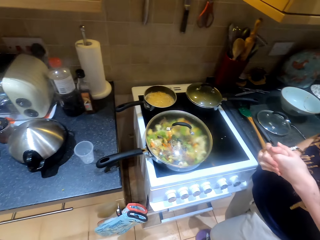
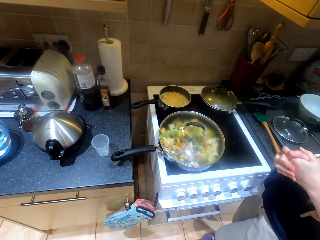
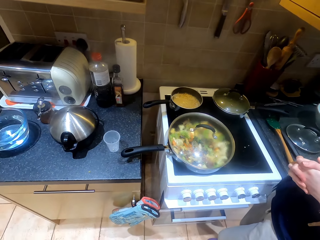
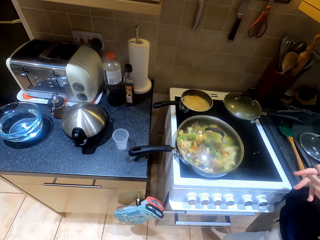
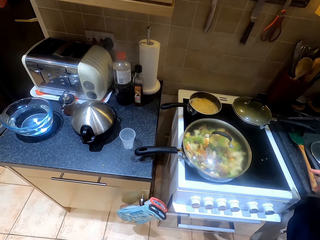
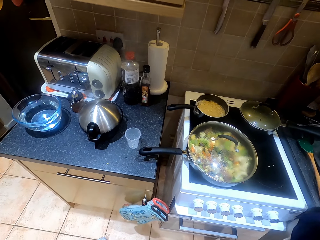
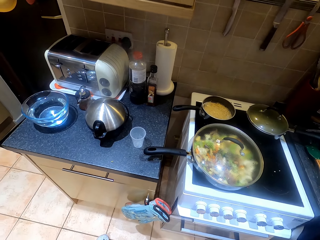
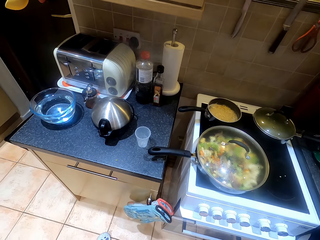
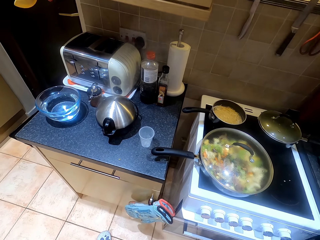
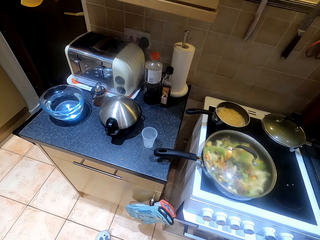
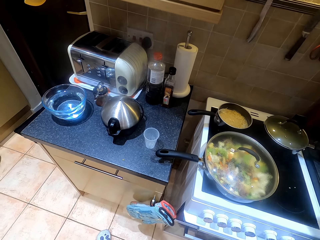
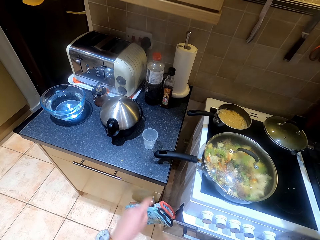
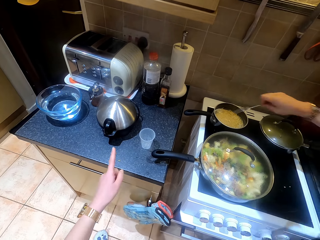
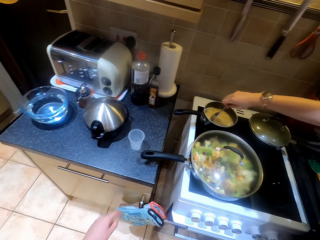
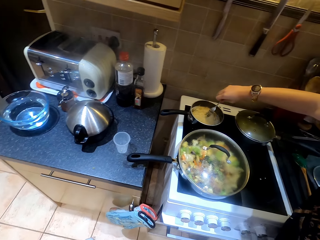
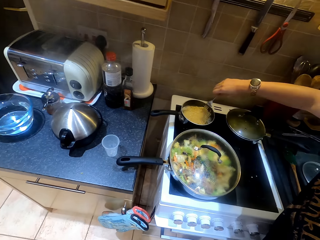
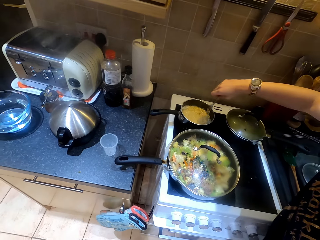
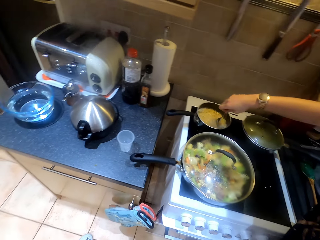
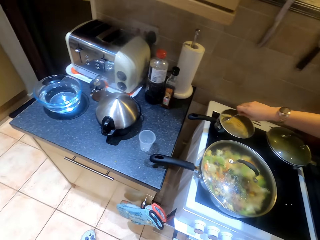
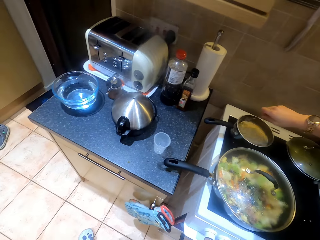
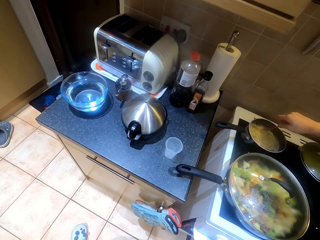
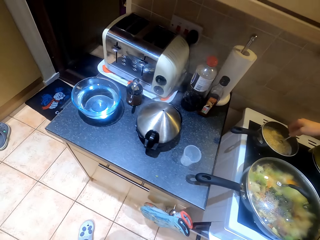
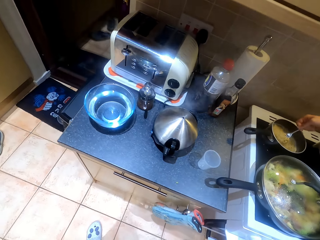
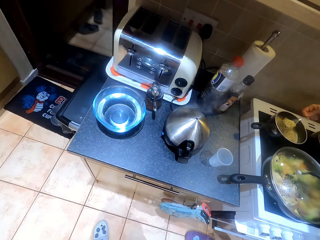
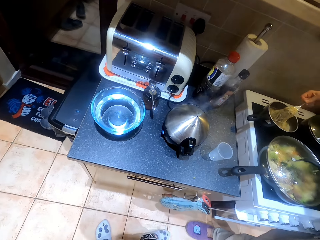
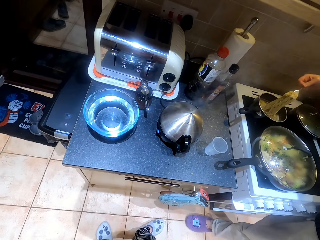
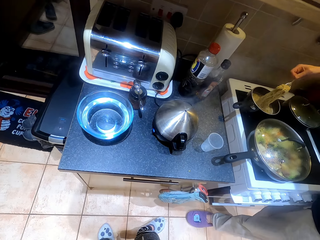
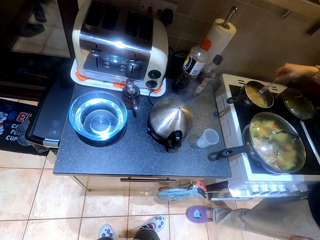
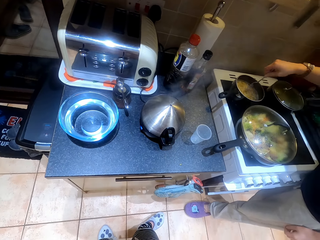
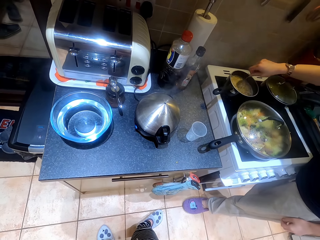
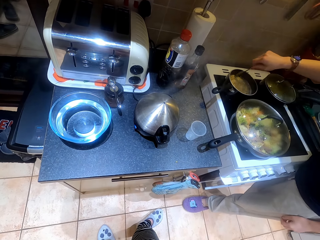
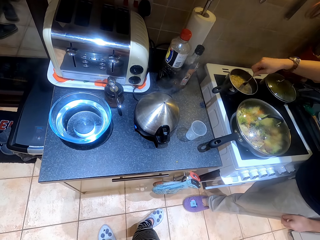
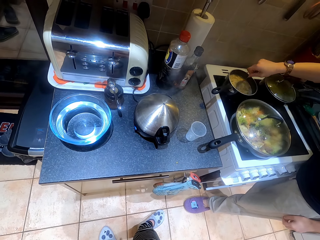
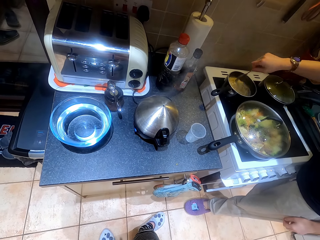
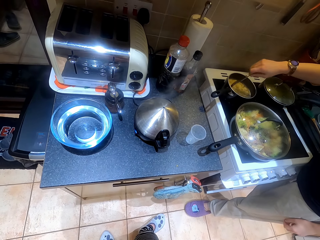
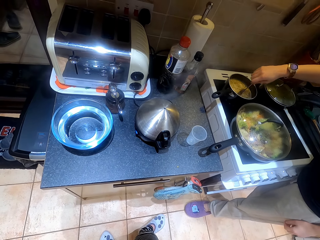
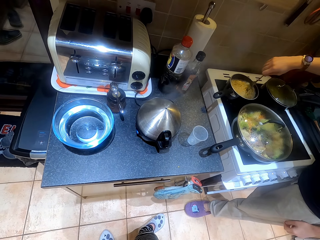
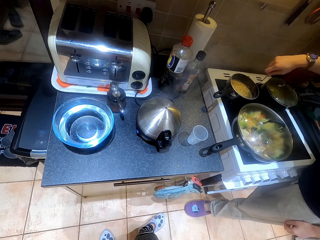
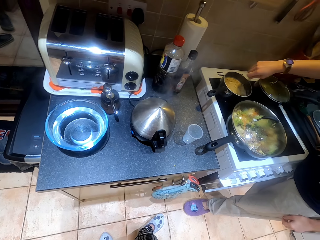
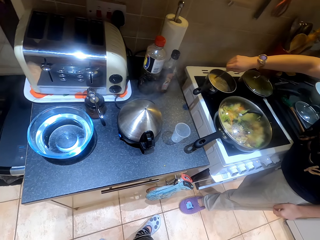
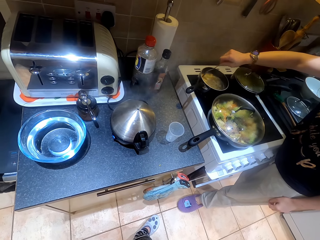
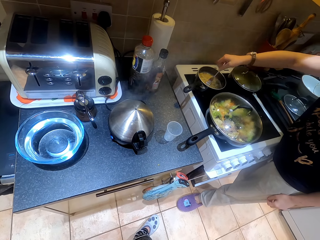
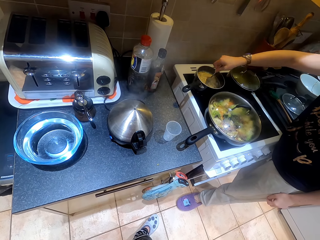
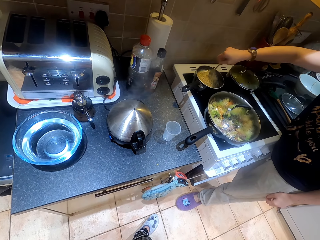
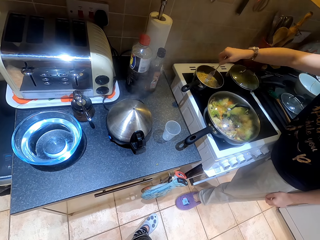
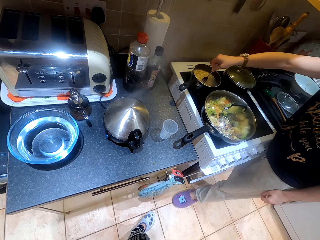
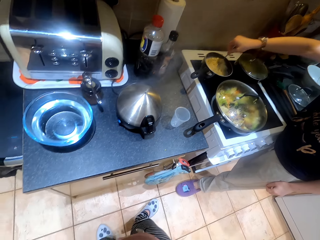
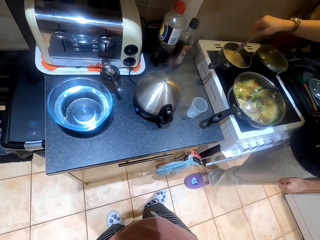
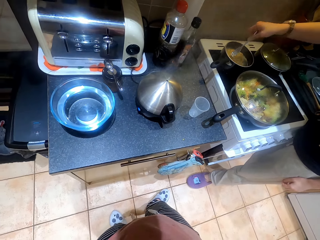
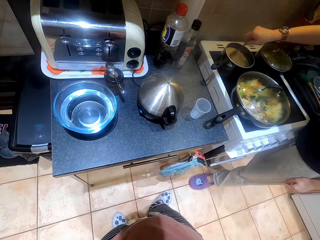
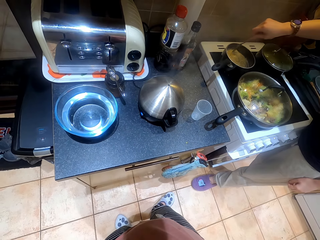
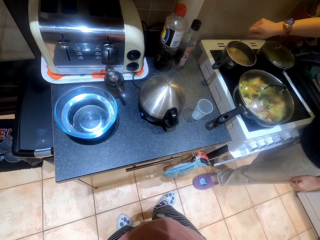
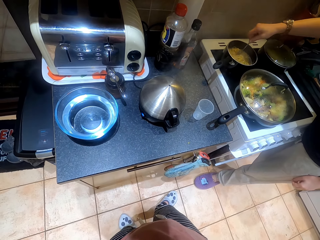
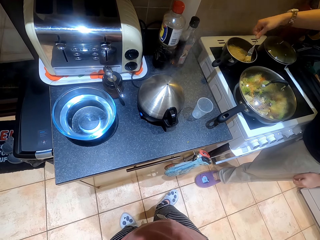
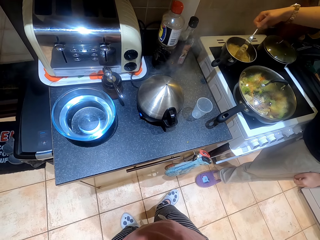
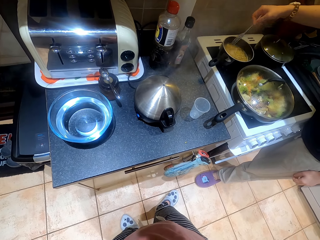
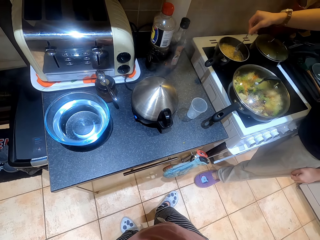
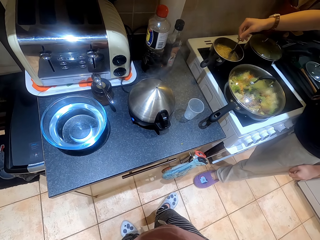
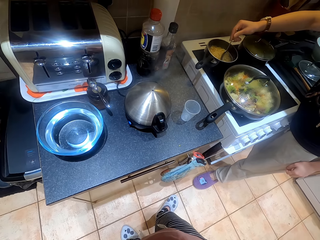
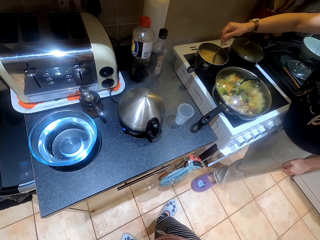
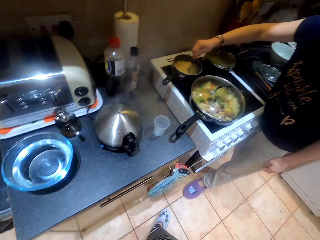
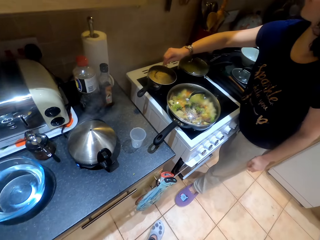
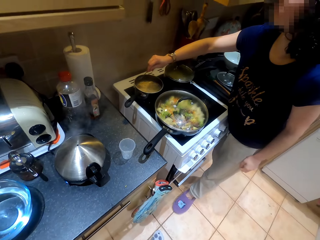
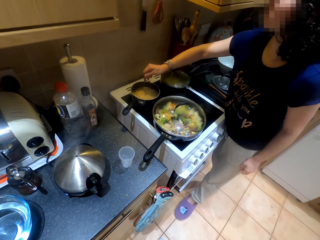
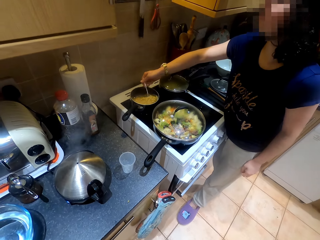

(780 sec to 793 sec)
Someone talks to the camera wearer. The person mixes the noodles.

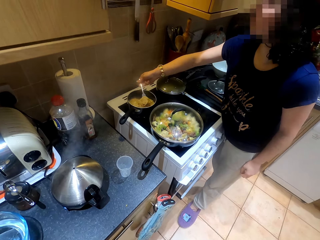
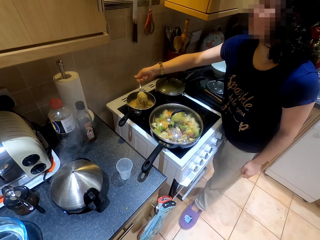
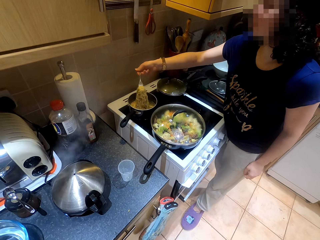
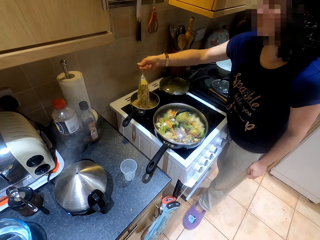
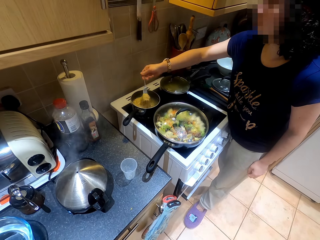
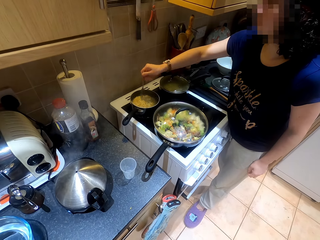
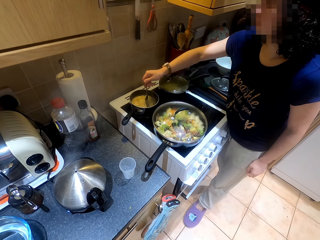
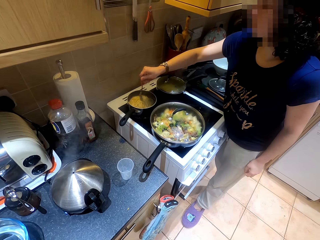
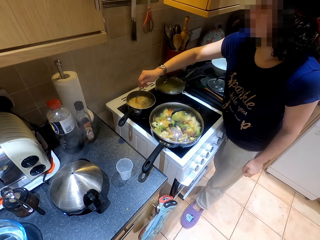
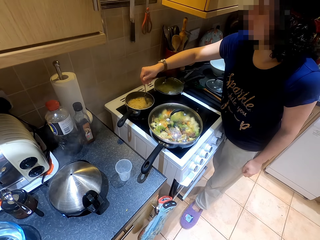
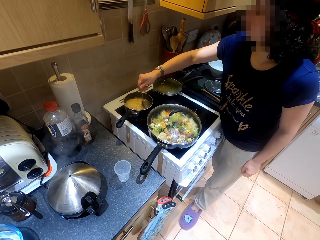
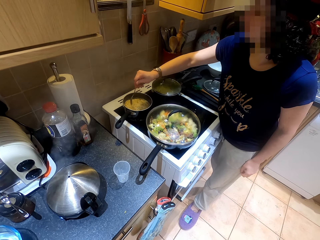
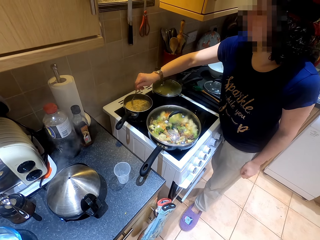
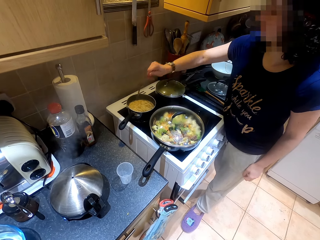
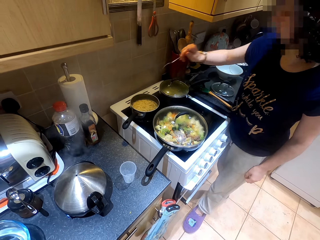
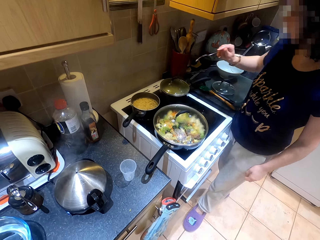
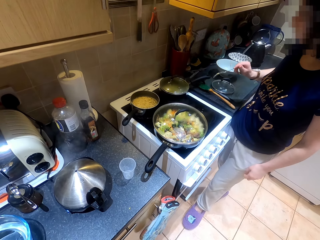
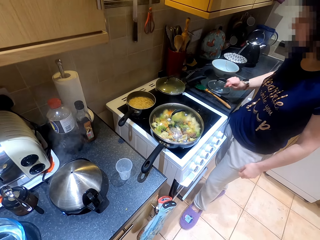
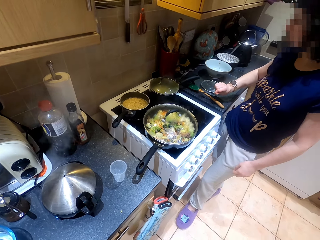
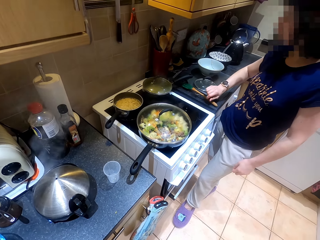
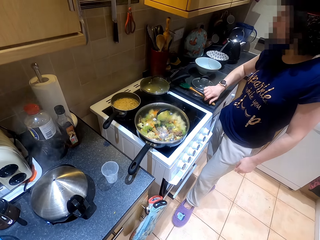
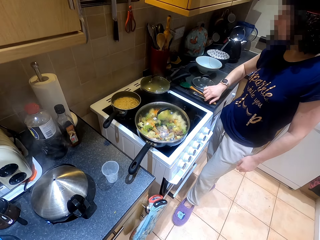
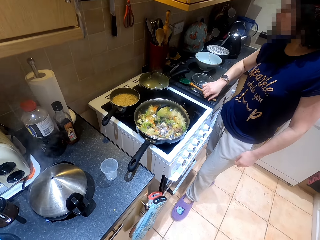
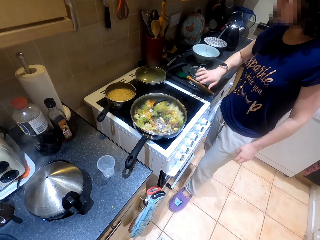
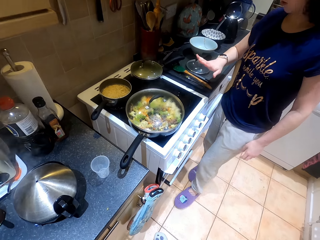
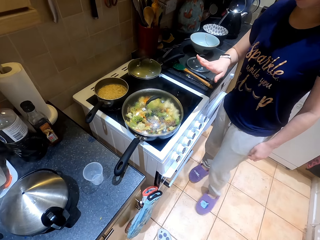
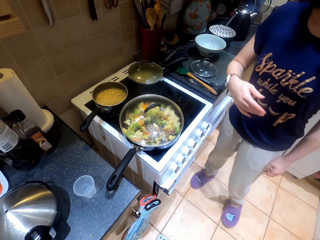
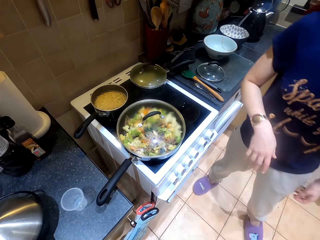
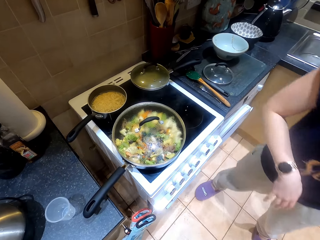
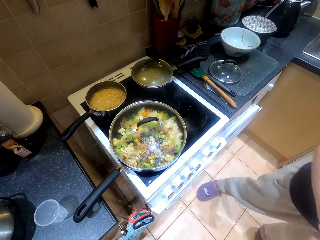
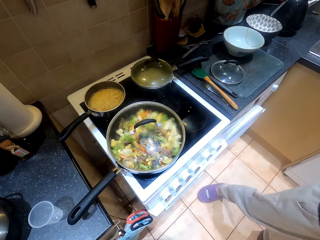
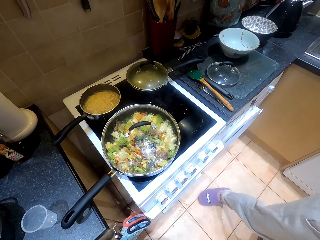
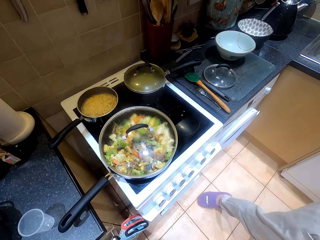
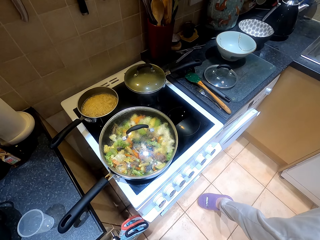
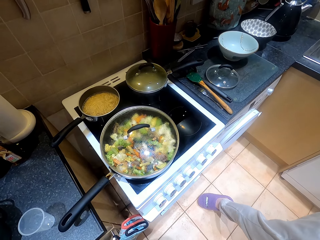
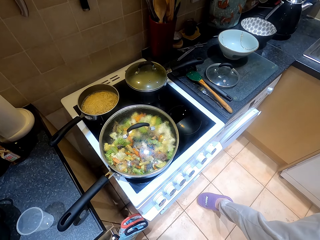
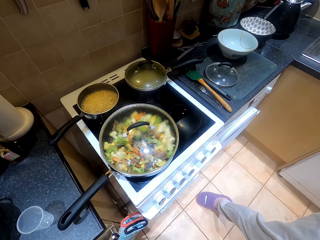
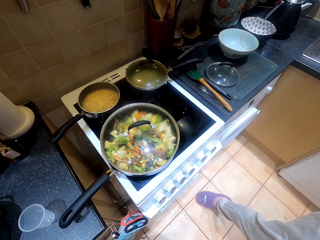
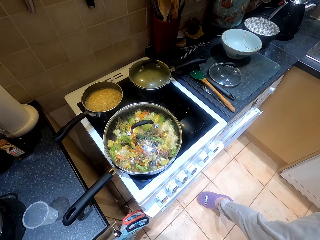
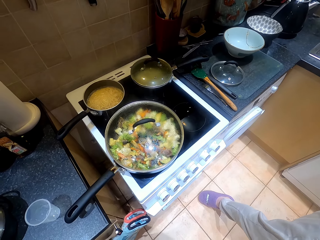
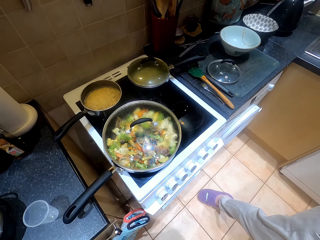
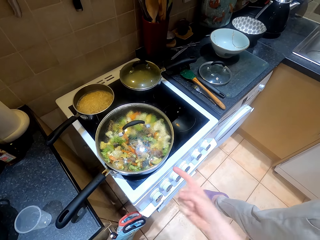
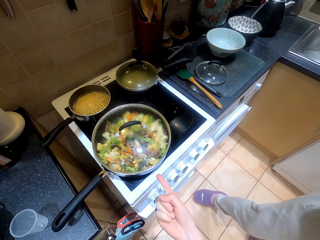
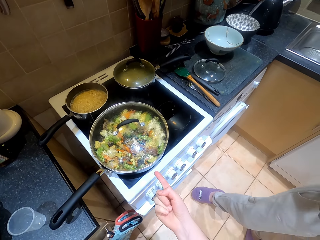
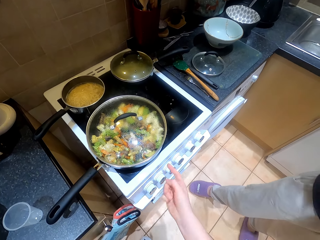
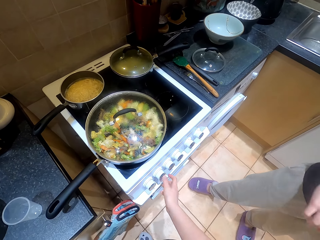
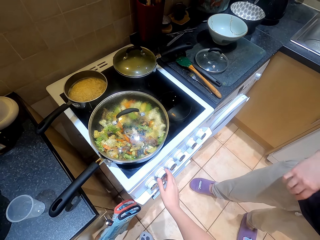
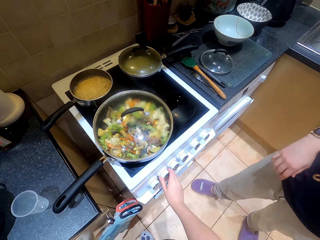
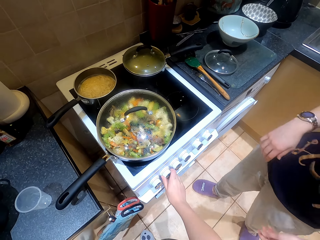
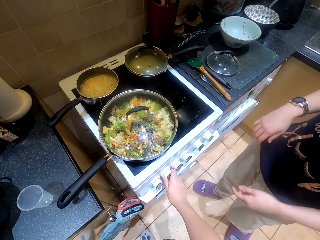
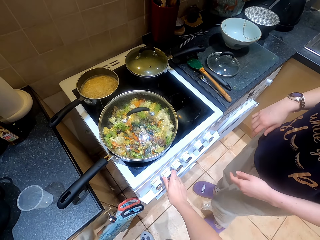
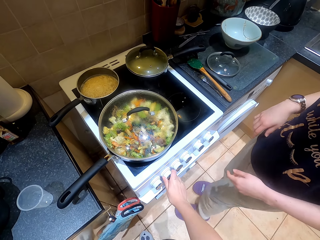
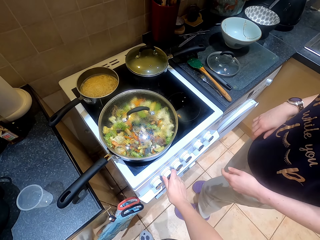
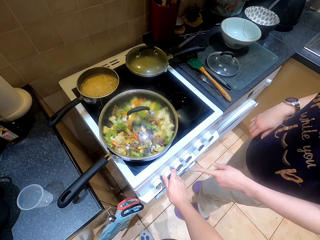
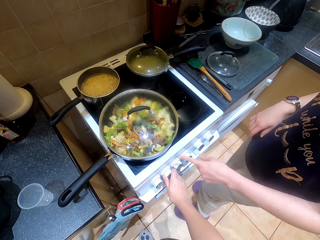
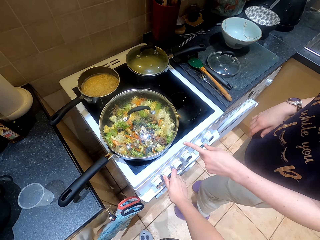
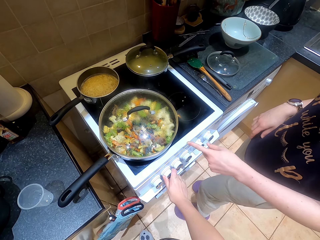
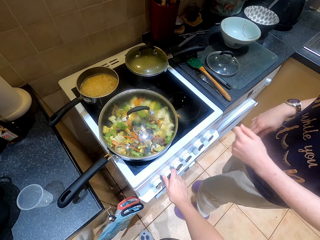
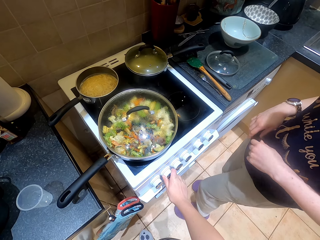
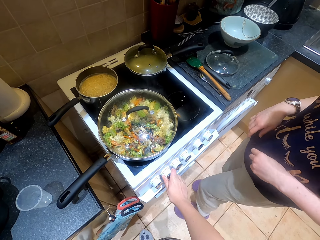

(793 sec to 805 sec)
Someone puts down the spoon. The camera wearer talks to the person.
